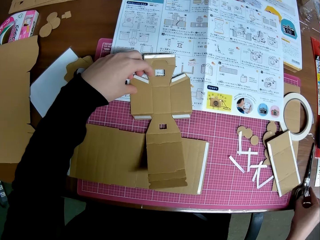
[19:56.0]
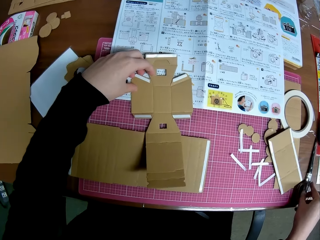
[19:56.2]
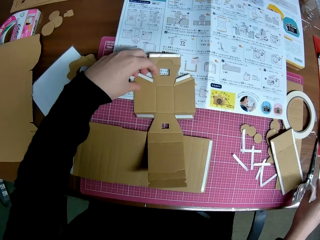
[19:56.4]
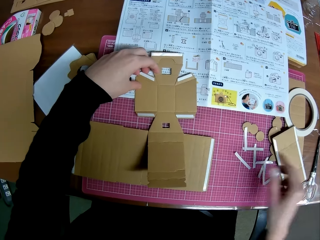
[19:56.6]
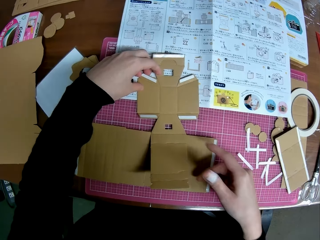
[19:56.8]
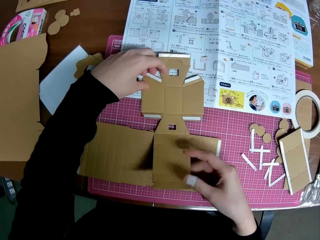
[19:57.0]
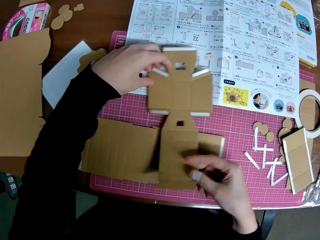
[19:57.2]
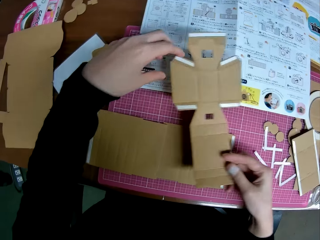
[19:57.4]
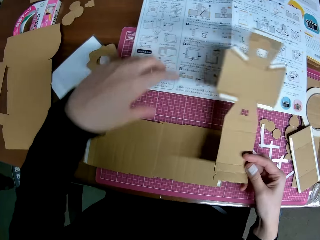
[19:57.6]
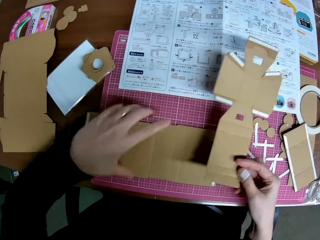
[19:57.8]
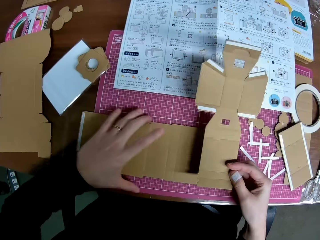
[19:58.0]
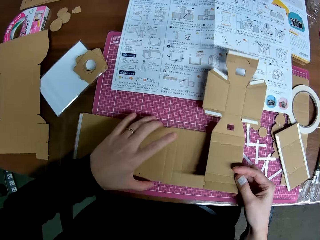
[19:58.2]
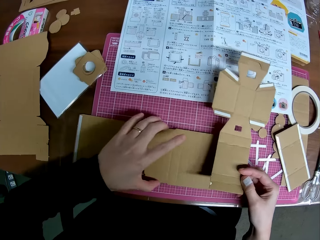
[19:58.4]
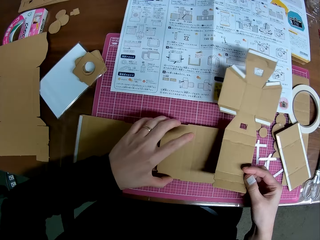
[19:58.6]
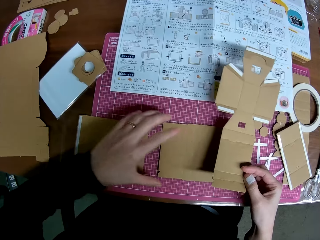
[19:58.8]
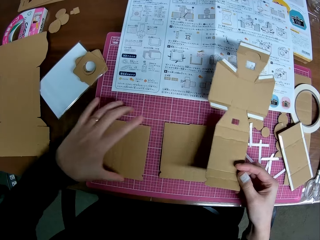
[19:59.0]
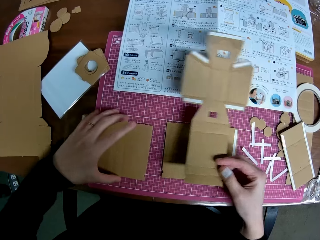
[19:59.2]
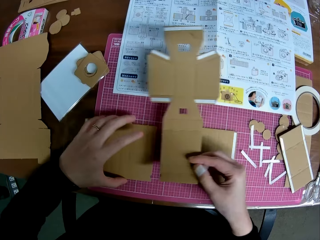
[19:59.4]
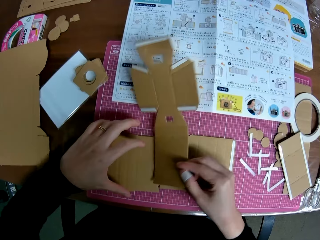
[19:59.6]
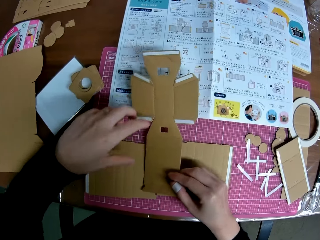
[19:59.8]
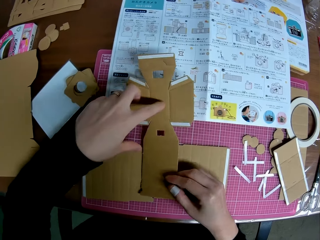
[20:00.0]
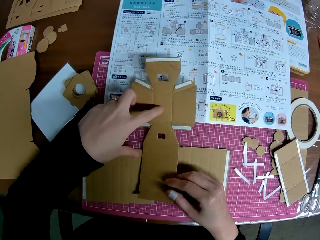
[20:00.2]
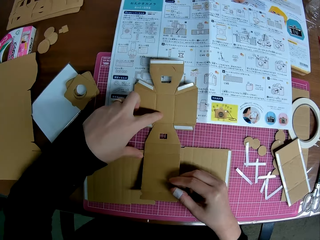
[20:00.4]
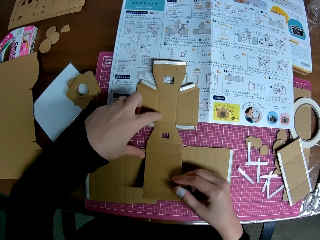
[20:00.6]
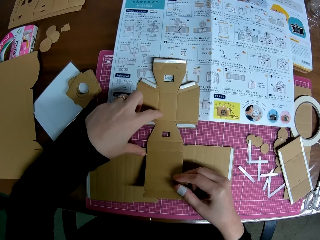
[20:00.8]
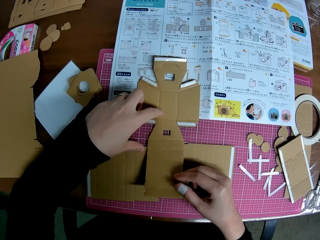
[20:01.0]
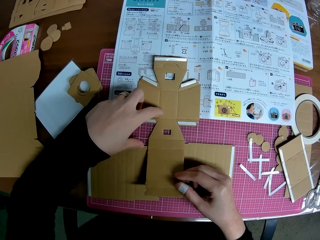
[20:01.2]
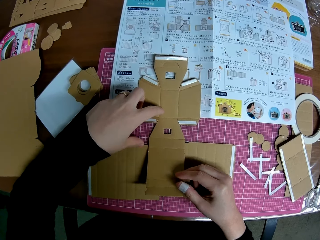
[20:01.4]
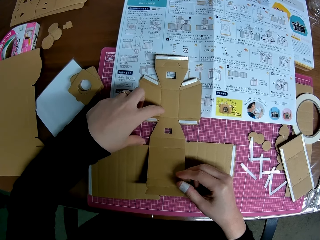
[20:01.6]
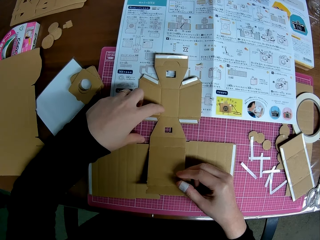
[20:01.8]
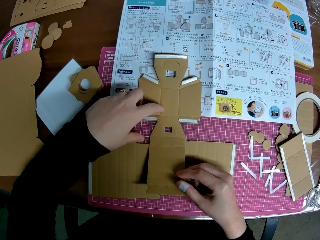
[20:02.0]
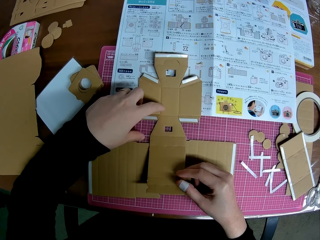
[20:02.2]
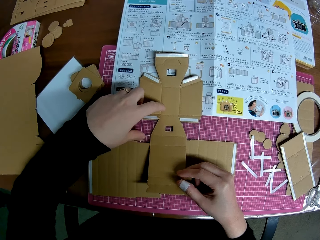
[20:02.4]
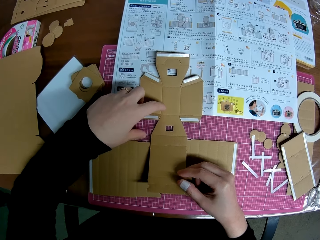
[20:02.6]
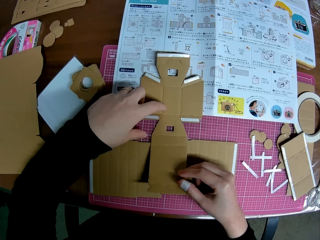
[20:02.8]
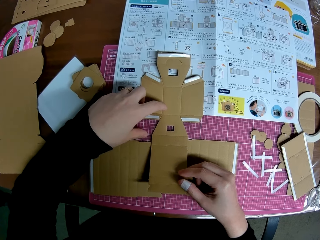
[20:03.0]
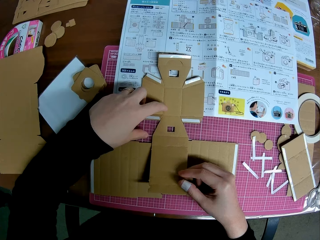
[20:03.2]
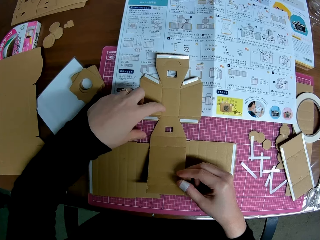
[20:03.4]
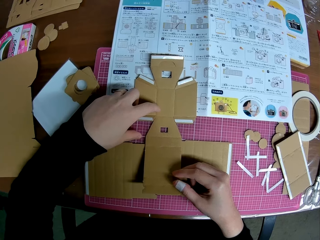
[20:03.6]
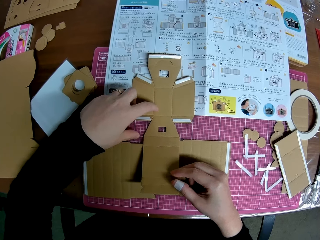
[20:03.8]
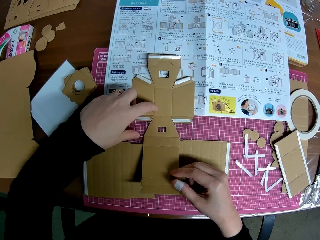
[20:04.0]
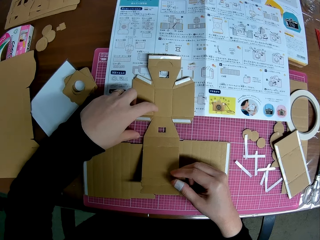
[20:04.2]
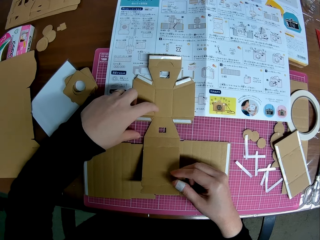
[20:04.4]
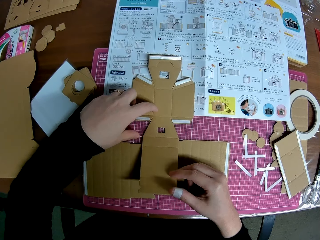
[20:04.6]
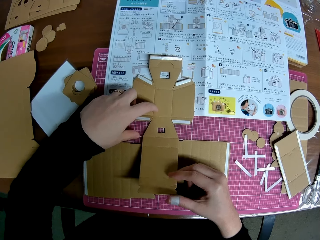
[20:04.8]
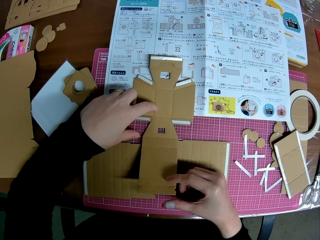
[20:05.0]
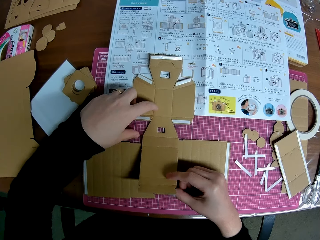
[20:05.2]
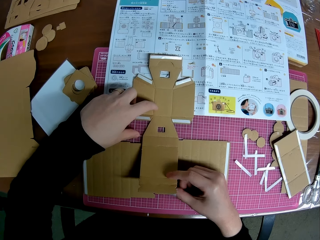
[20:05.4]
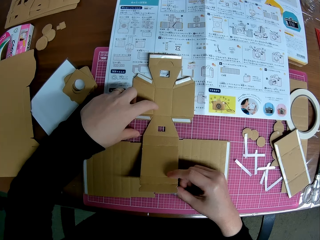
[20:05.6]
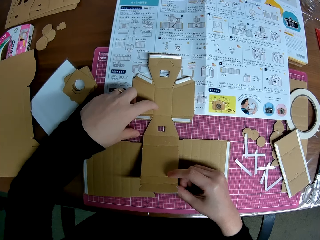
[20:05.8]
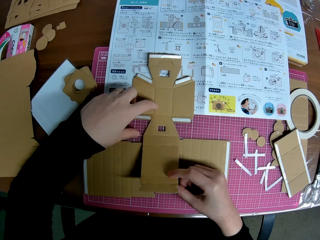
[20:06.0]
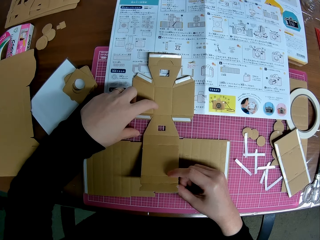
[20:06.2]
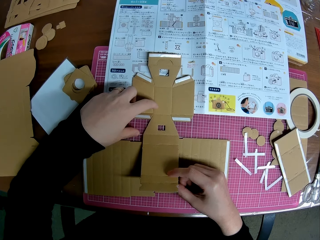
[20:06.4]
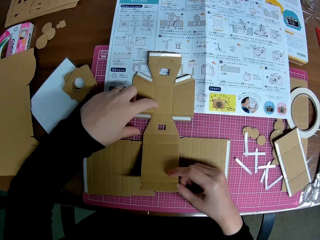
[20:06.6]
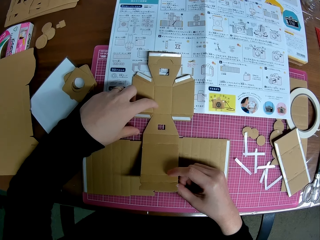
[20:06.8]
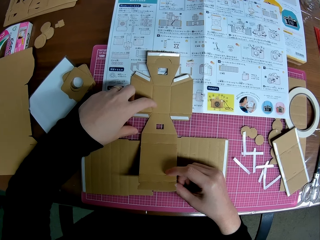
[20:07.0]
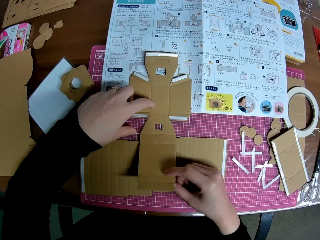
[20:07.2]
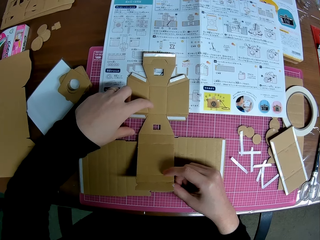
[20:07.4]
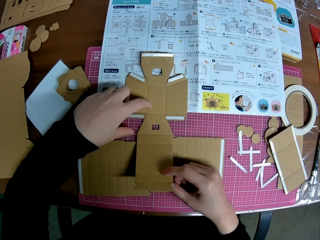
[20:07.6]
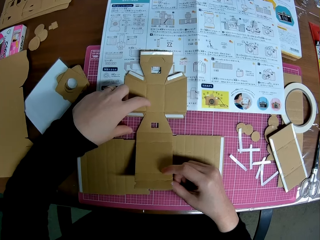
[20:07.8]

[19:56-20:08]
The camera wearer picks up the taped carved shape on the table with his right hand. He adjusts the other taped carved shapes on the table with his left hand. He touches the carton. He moves the carton. He touches the carton.

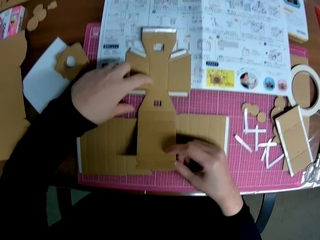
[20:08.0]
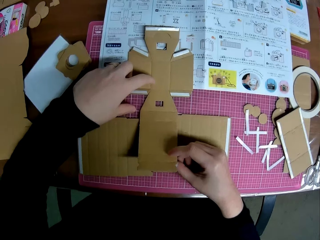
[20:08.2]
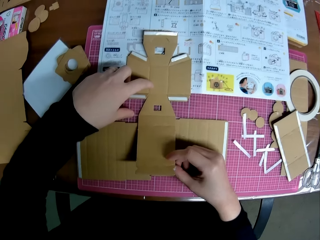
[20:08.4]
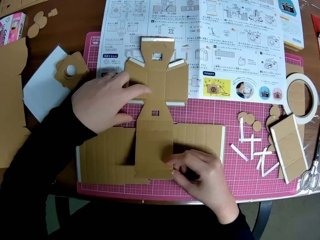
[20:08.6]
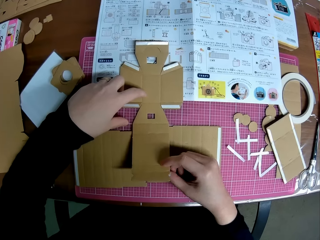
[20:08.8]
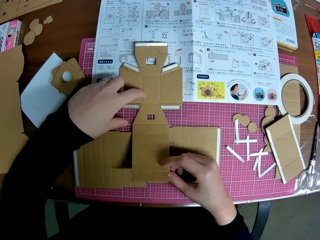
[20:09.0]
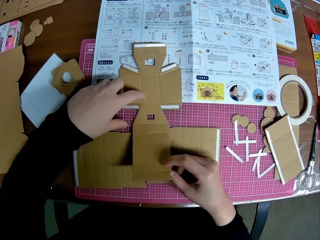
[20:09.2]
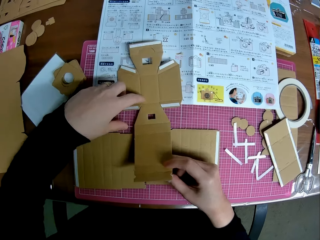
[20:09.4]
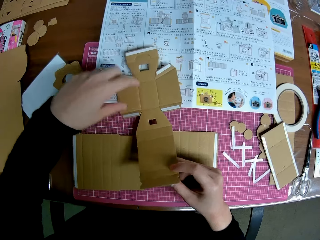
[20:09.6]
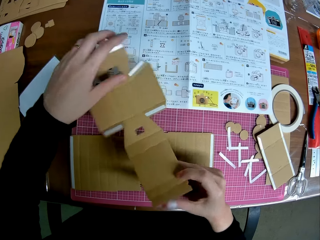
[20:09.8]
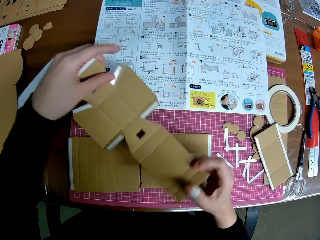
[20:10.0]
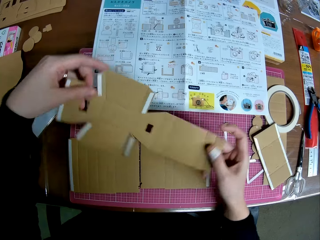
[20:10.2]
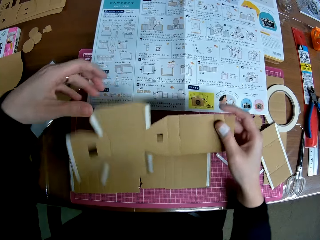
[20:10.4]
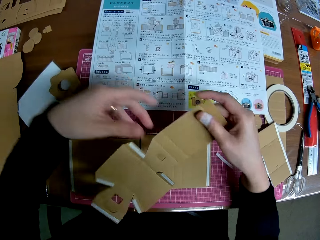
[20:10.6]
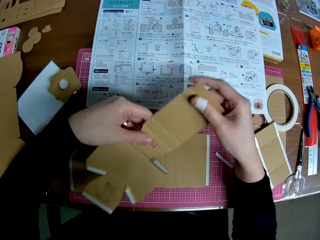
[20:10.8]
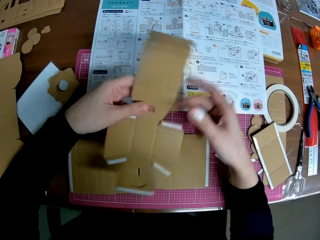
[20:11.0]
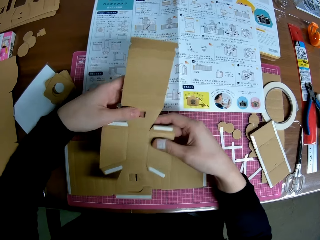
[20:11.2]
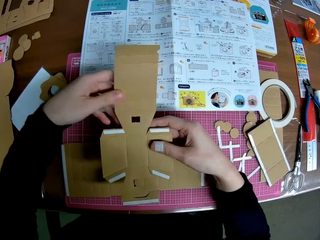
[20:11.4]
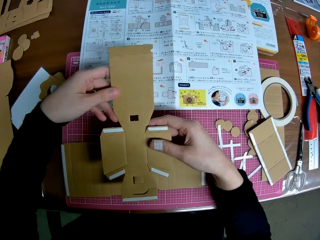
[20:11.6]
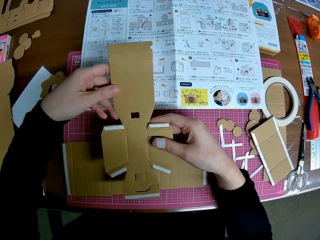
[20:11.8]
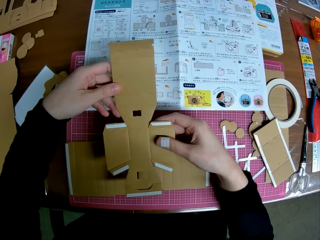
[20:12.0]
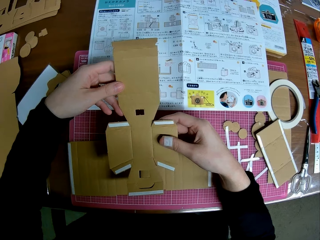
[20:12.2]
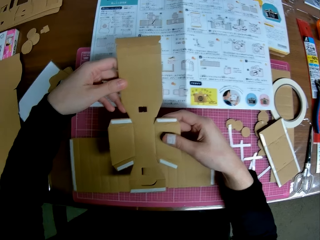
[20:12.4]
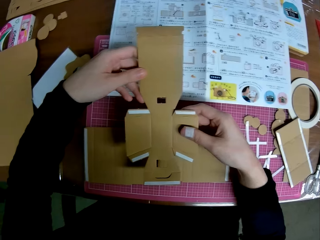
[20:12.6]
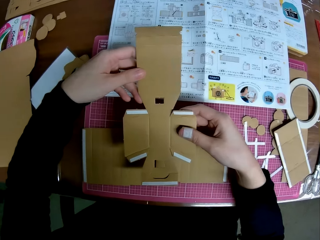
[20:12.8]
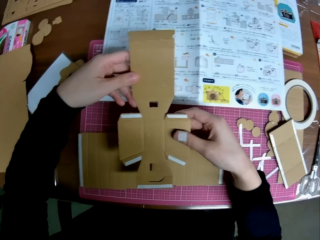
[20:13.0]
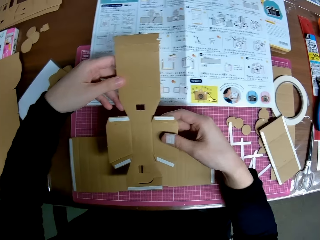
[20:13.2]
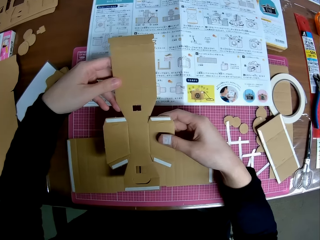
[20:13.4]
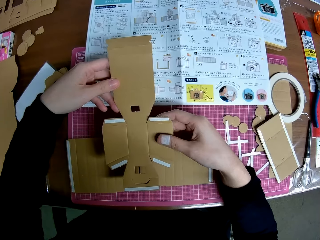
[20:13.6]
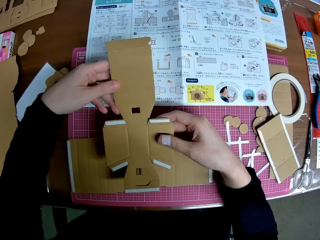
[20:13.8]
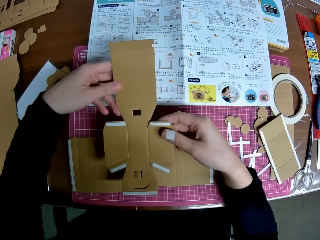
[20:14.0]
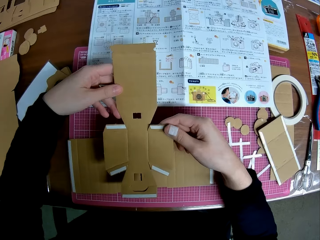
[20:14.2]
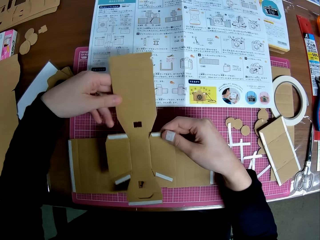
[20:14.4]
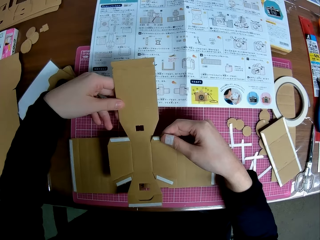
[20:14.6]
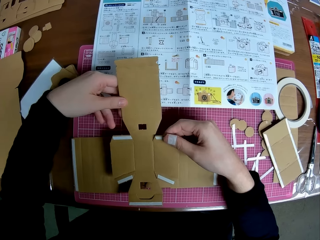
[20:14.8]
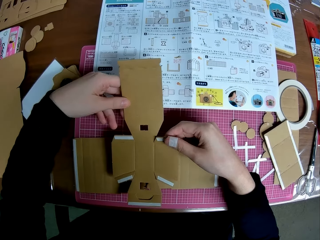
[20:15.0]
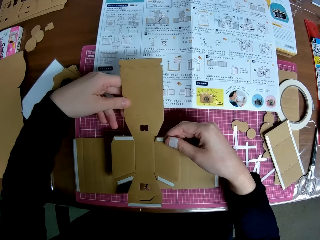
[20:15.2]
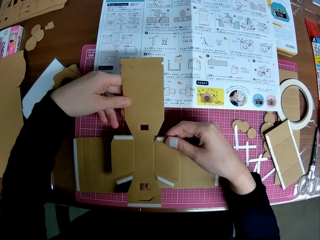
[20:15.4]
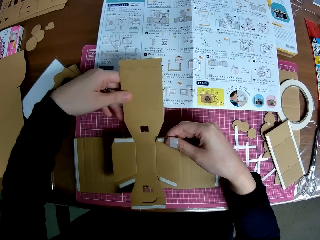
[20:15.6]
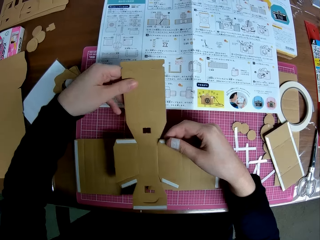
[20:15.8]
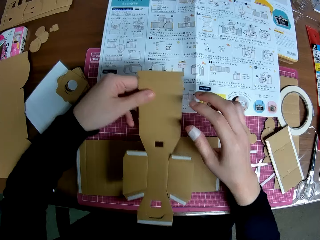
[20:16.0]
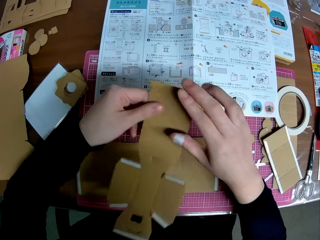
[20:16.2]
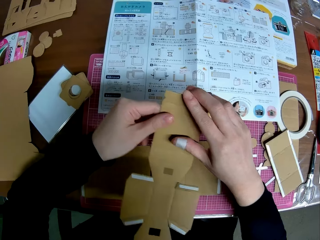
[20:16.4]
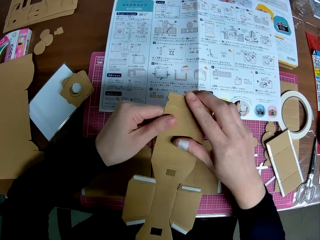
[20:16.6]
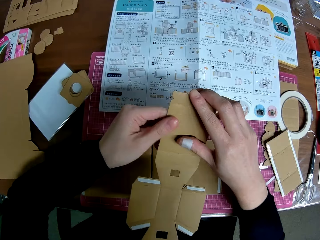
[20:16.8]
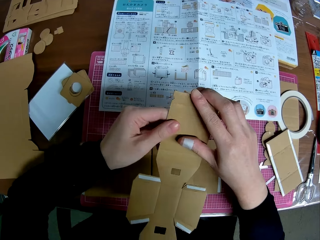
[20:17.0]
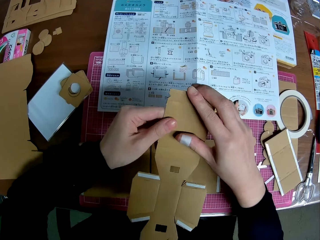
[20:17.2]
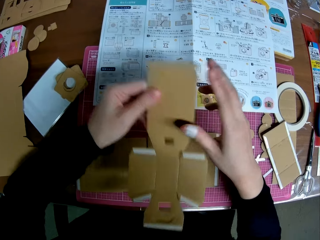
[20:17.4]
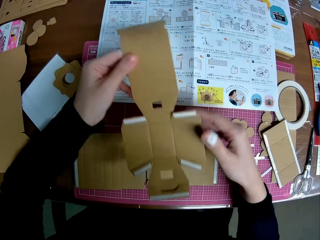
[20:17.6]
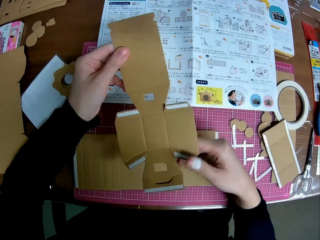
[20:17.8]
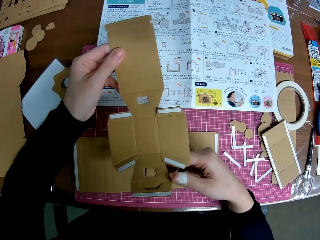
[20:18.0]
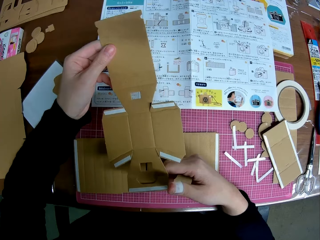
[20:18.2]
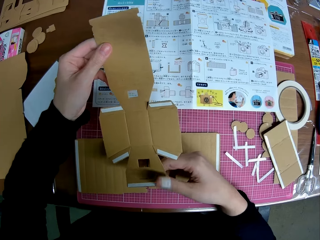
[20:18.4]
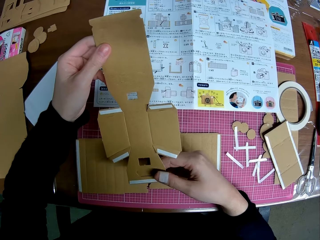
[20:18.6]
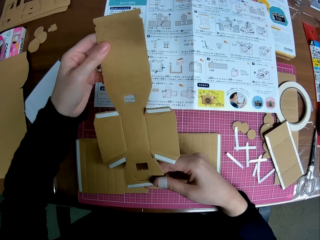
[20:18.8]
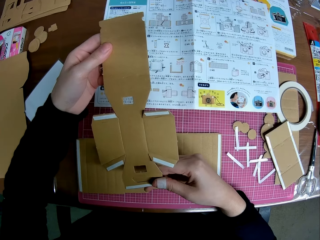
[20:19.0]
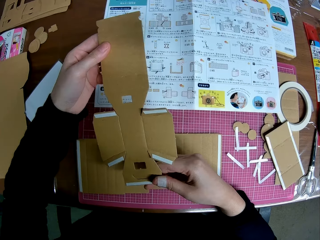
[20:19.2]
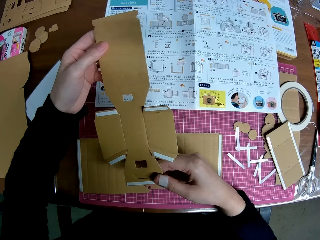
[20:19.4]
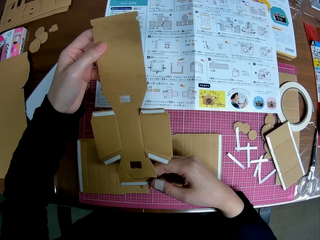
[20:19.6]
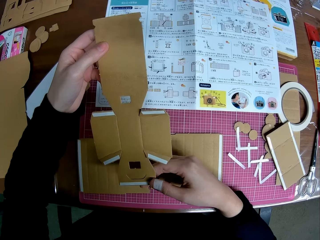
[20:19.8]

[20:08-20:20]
The camera wearer turns the taped carved shape with both hands. They move the carton.
